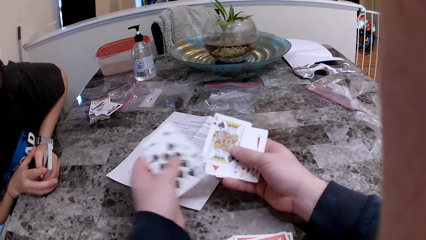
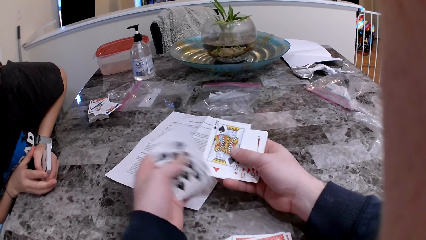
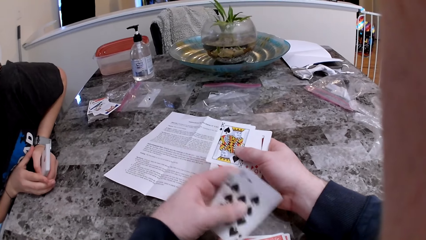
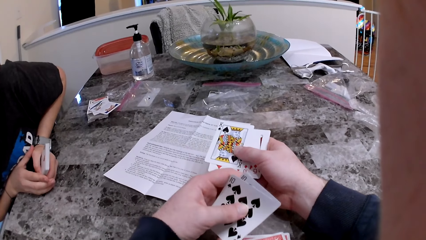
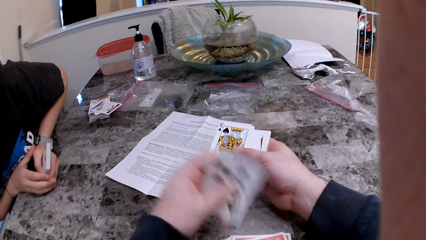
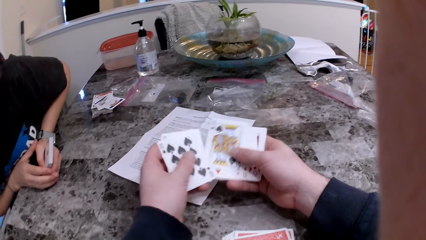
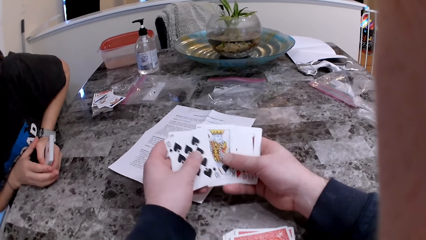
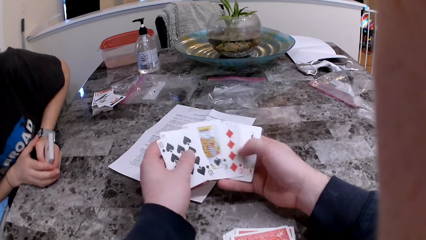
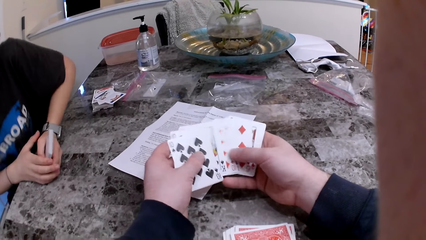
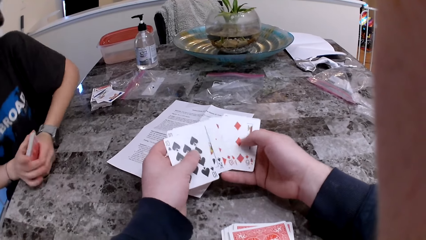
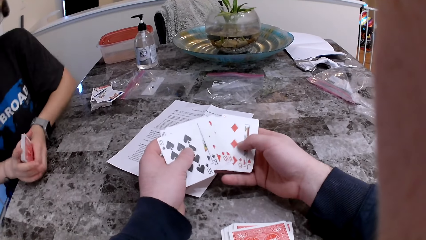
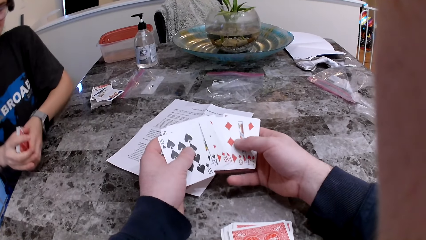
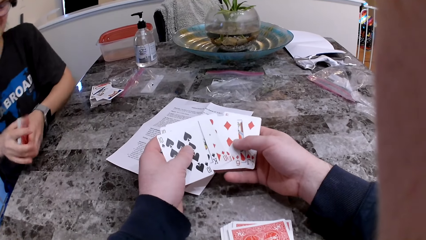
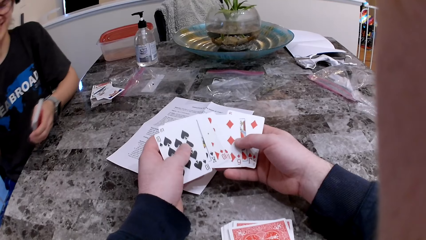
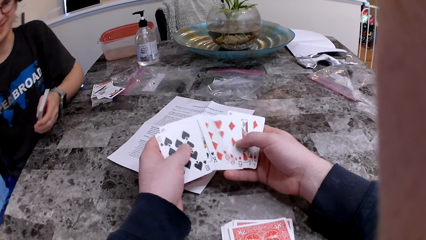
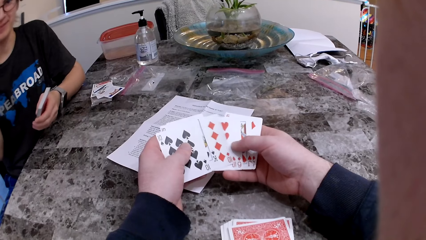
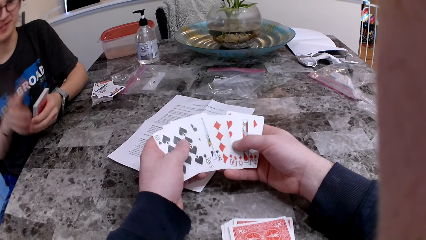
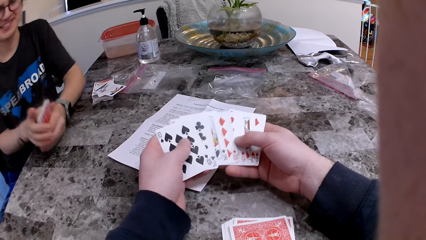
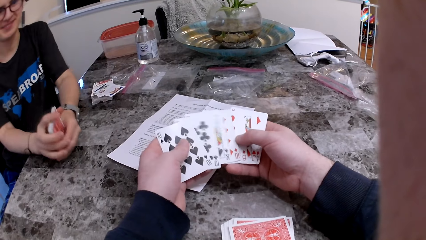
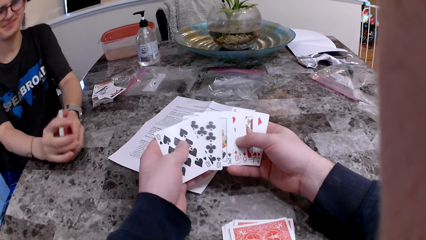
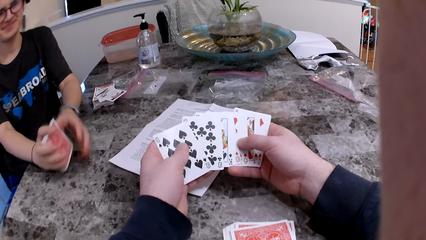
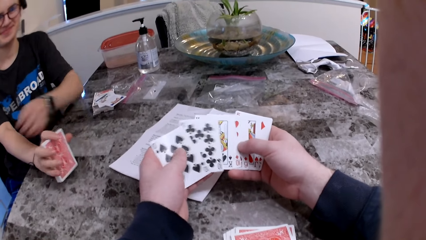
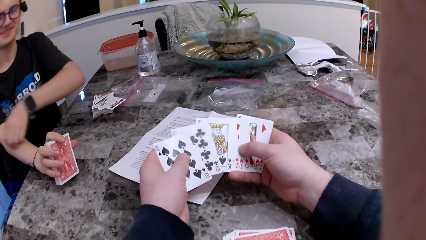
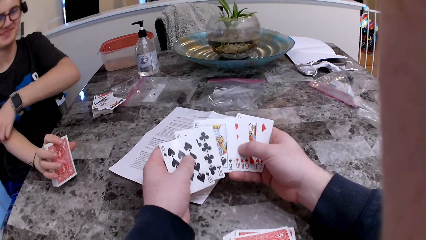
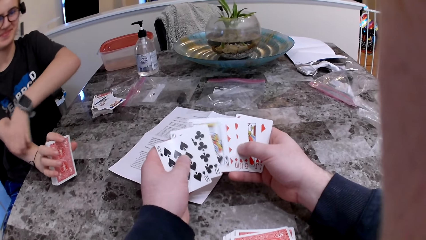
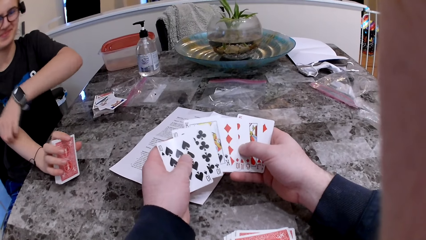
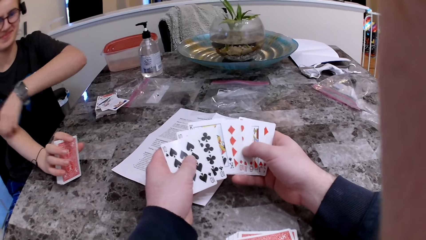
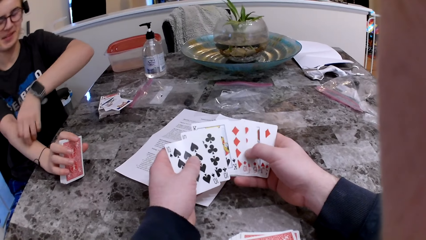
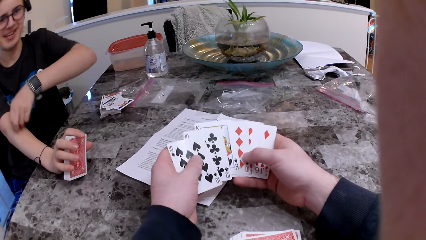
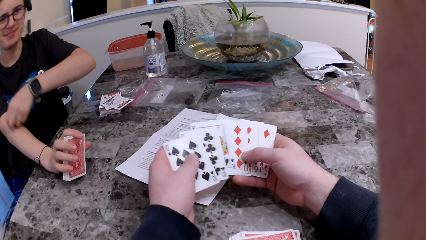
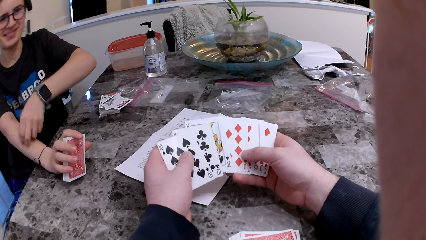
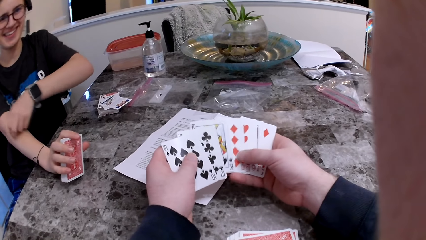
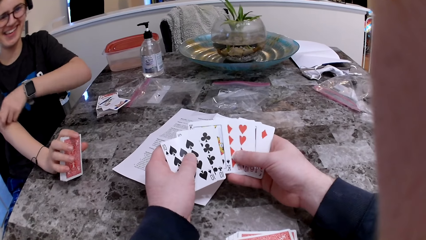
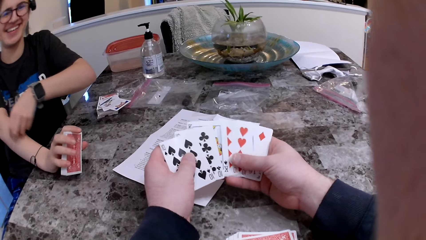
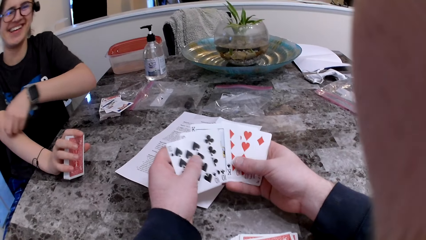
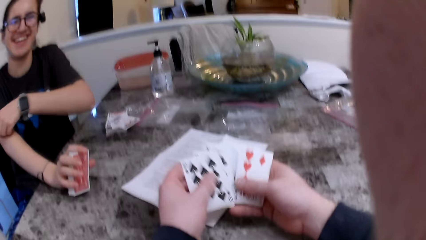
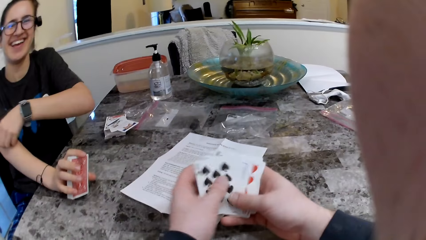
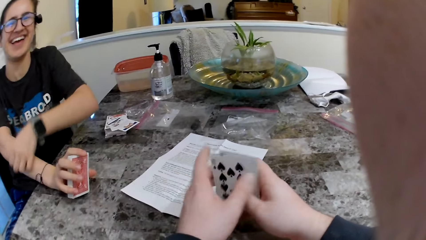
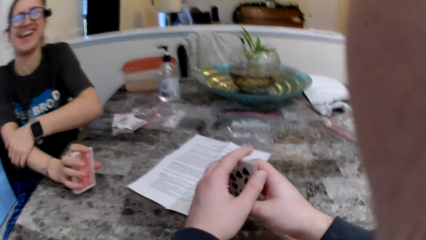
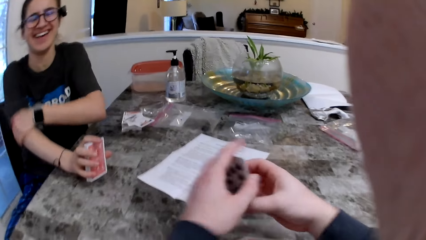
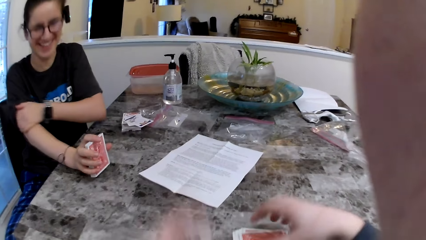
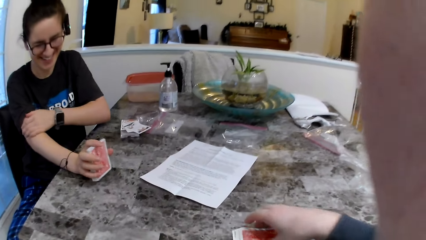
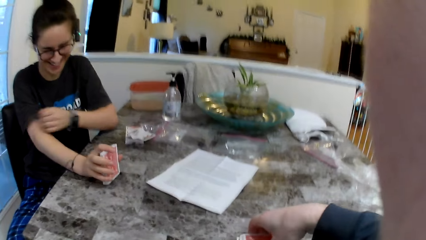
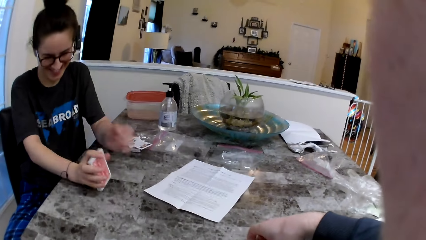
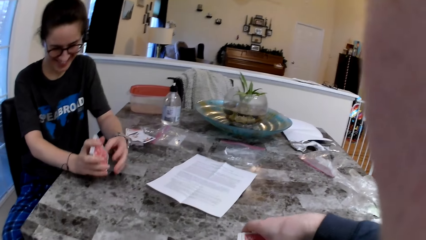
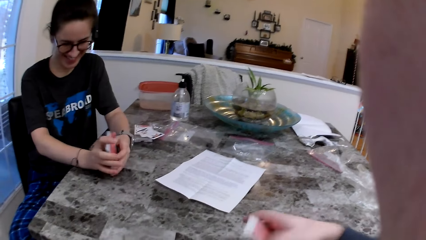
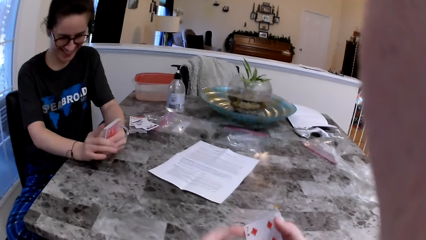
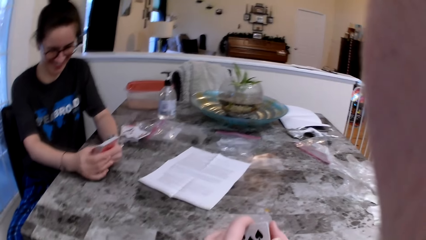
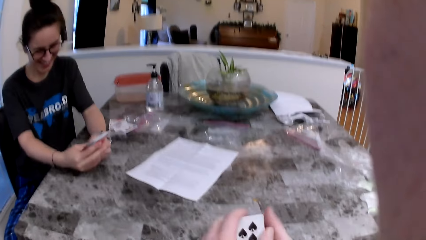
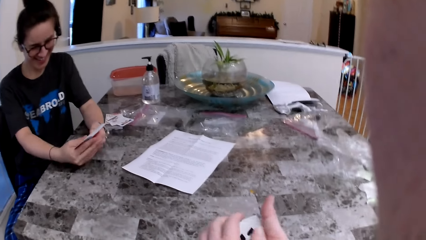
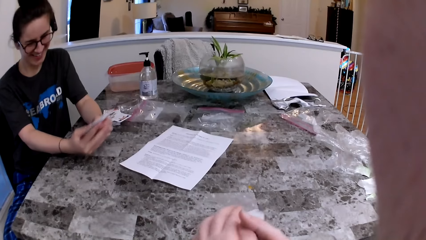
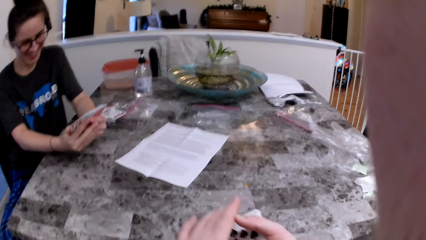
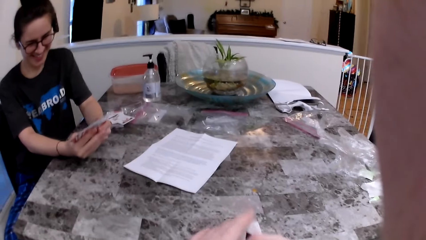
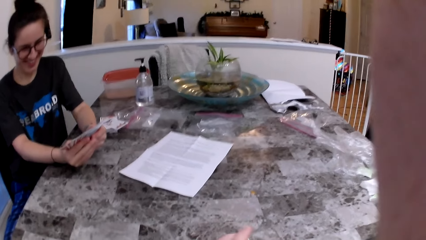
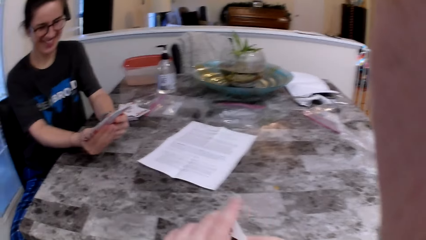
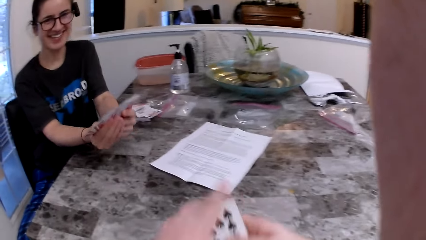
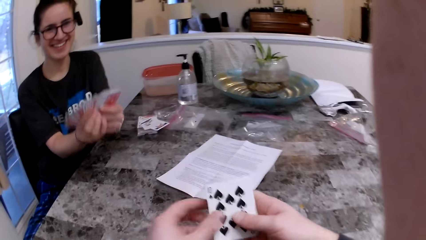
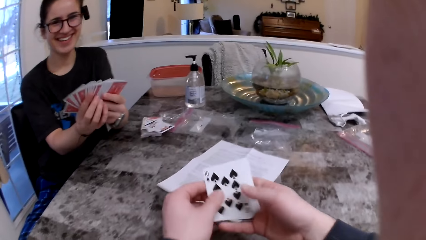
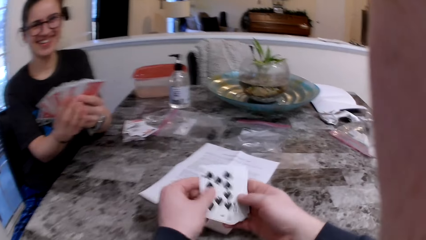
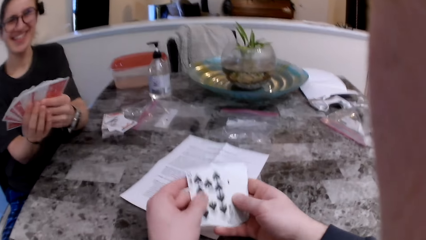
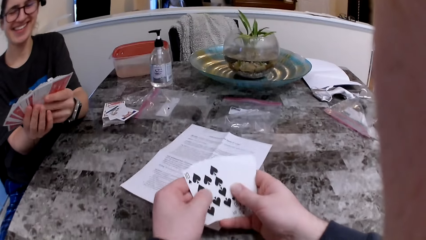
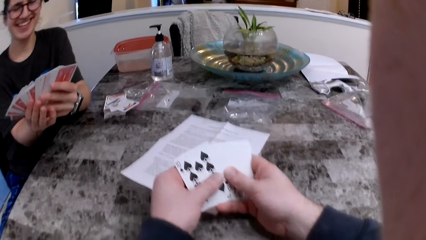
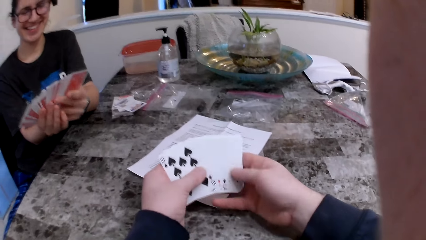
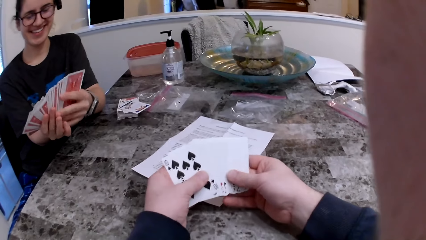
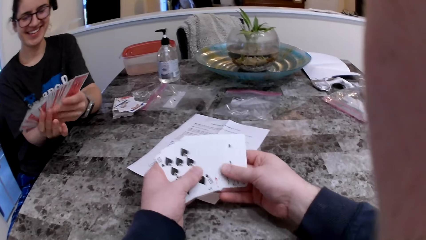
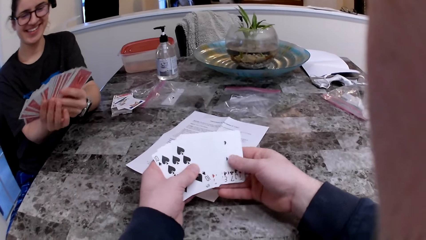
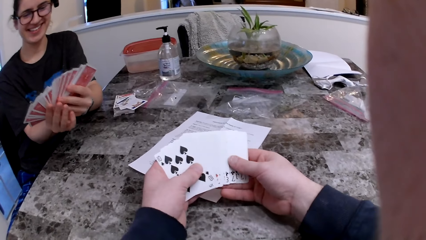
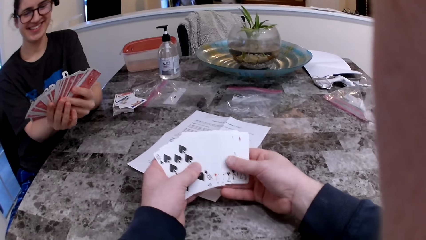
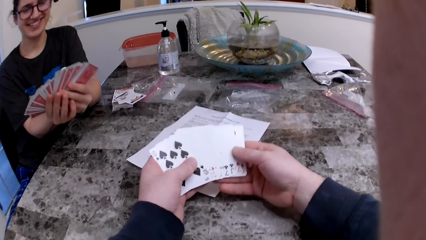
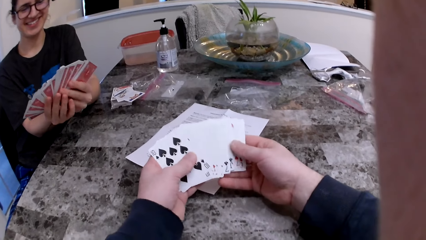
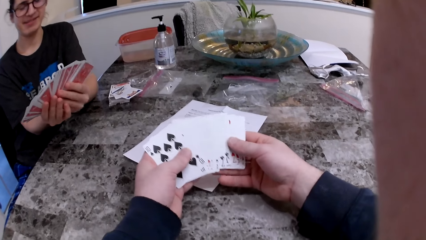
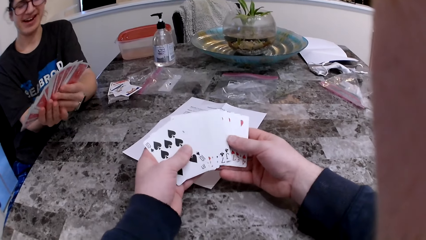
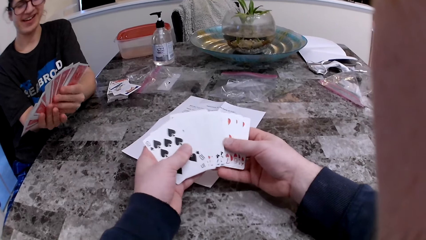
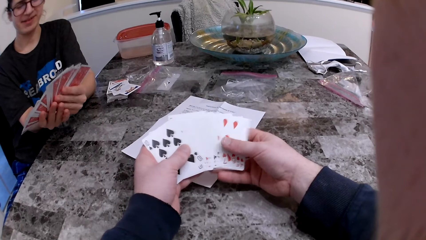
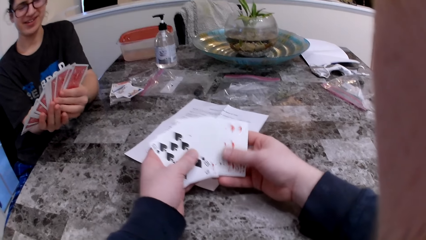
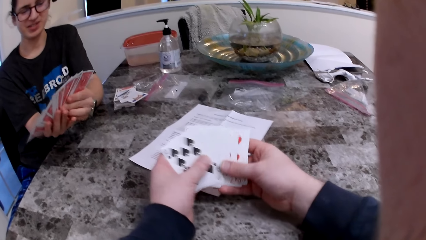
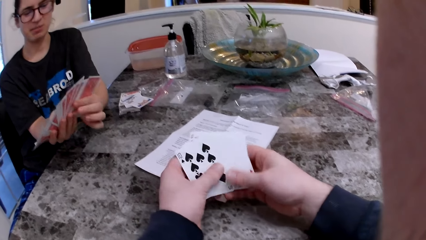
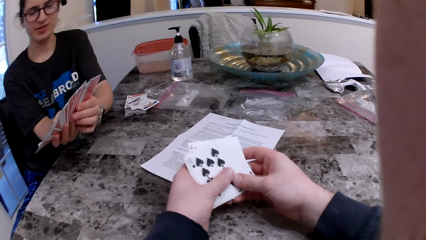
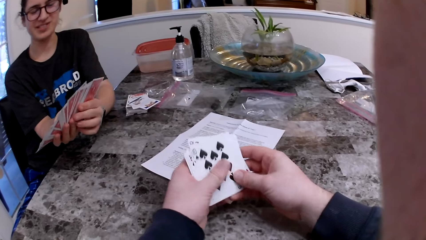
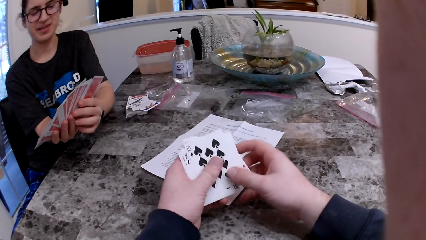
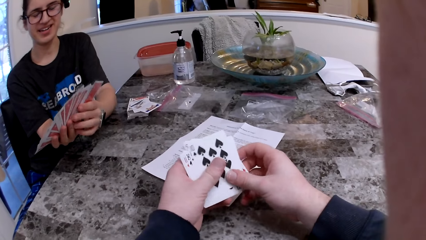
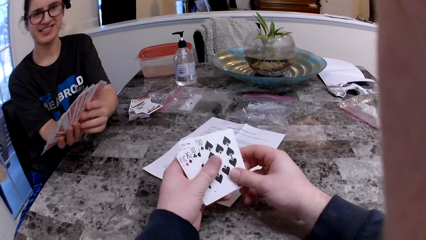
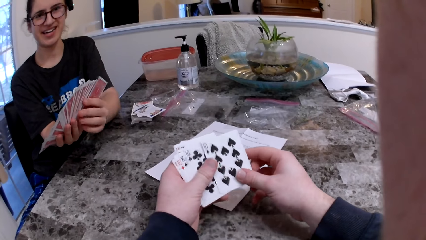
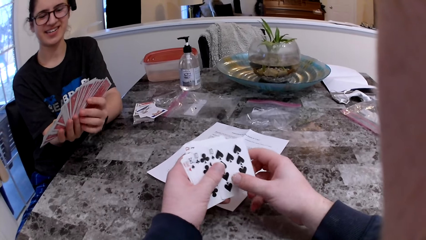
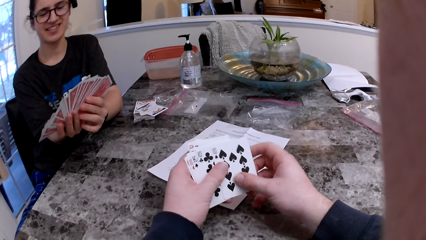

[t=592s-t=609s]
The woman raises her right hand and scratches her right arm with her left hand. The camera wearer picks up the cards from the table. The woman checks the cards. The camera wearer arranges the cards. They check the cards.
